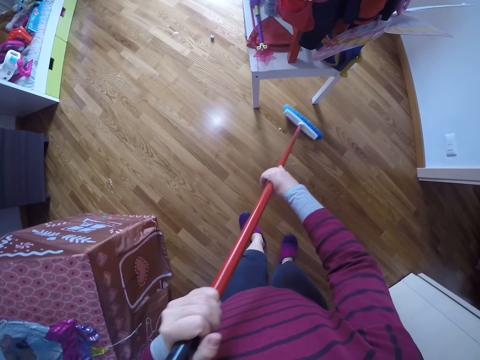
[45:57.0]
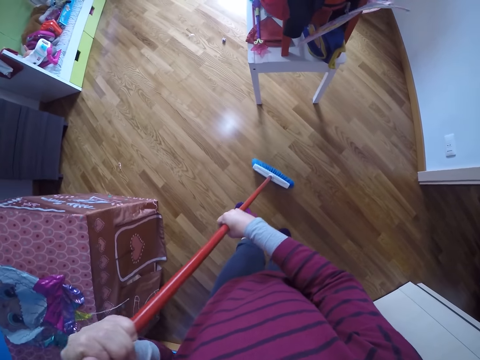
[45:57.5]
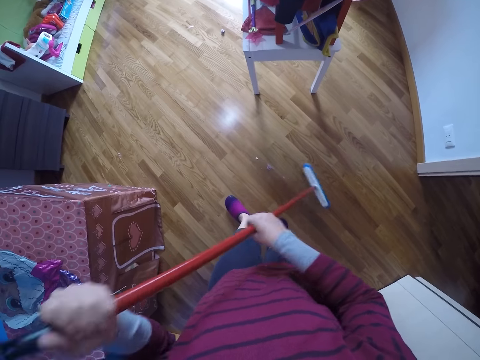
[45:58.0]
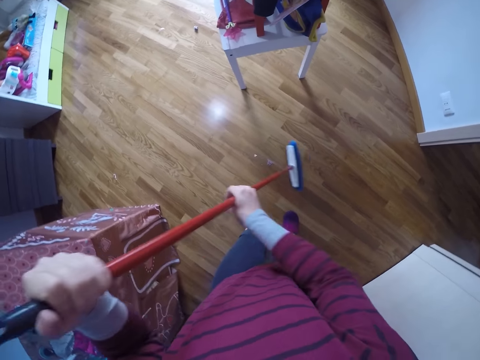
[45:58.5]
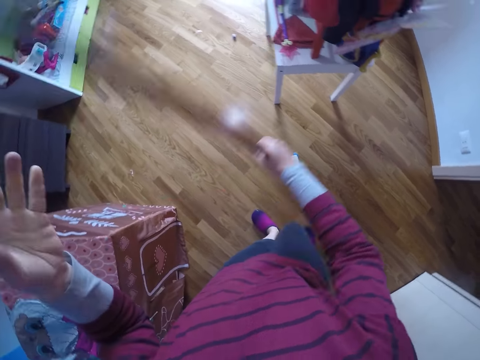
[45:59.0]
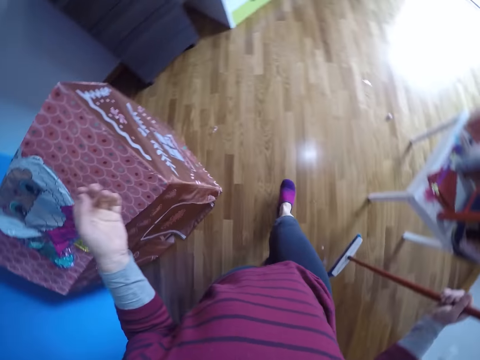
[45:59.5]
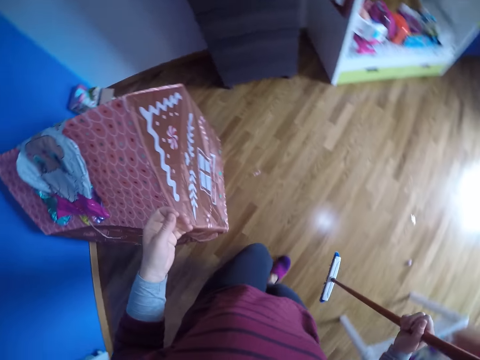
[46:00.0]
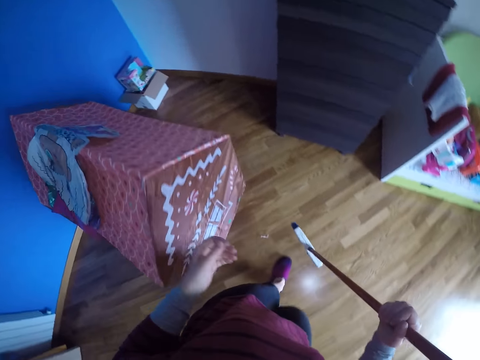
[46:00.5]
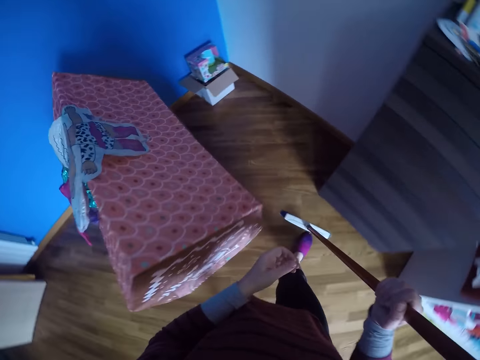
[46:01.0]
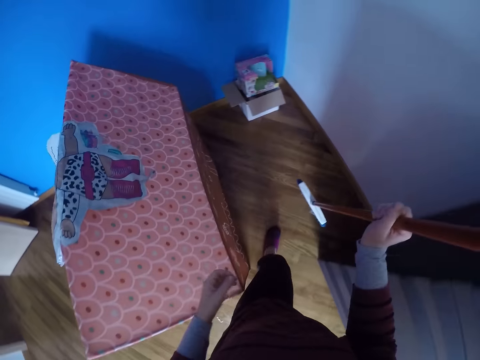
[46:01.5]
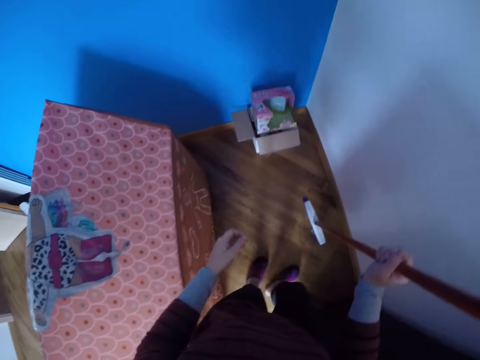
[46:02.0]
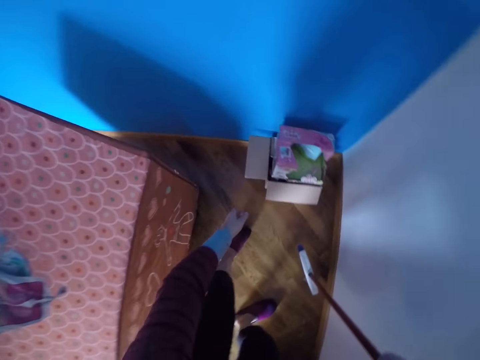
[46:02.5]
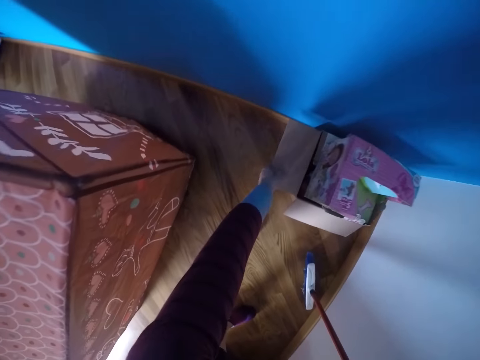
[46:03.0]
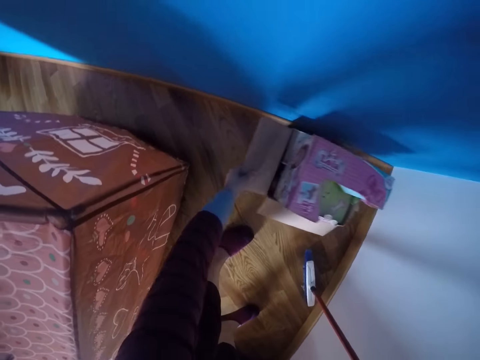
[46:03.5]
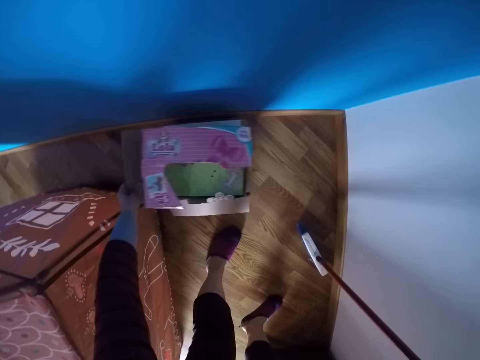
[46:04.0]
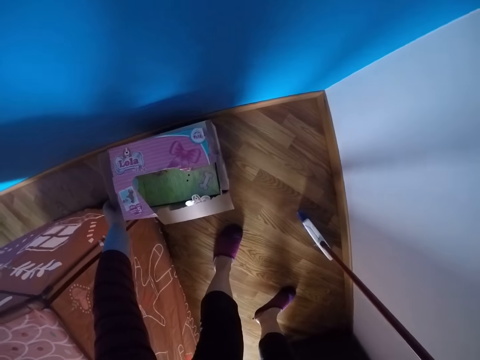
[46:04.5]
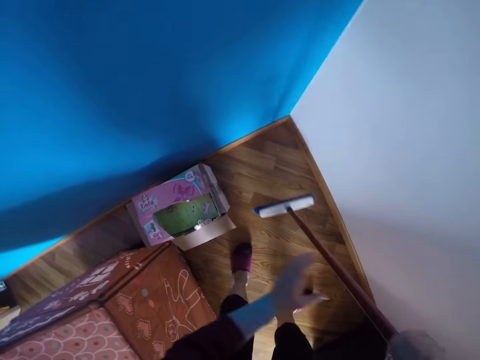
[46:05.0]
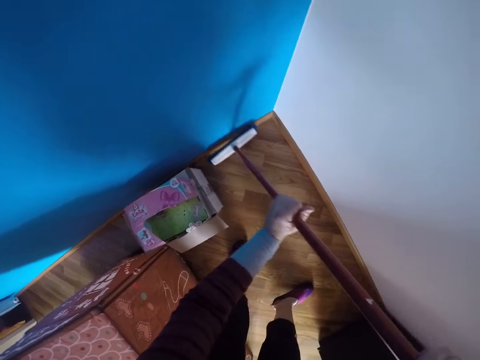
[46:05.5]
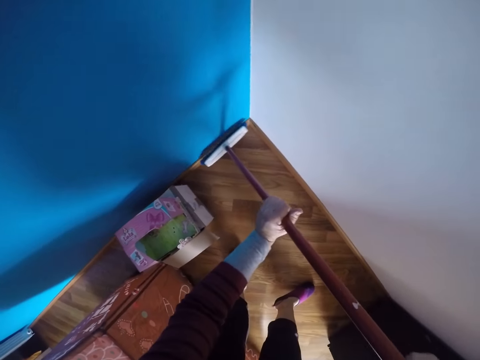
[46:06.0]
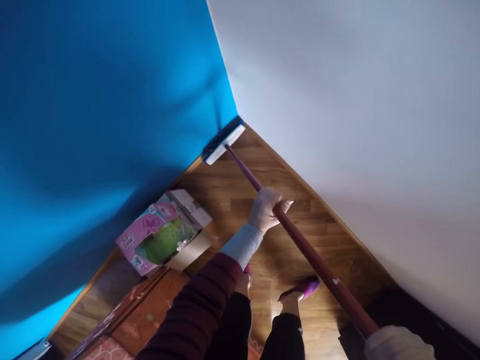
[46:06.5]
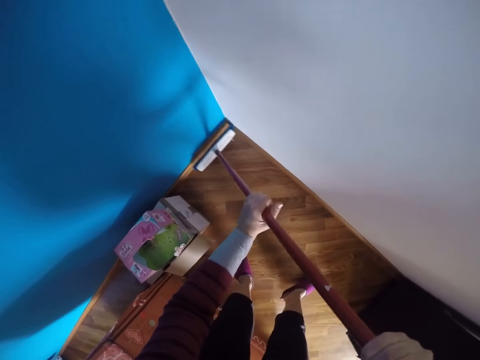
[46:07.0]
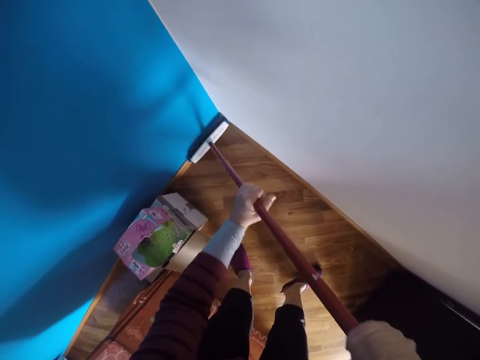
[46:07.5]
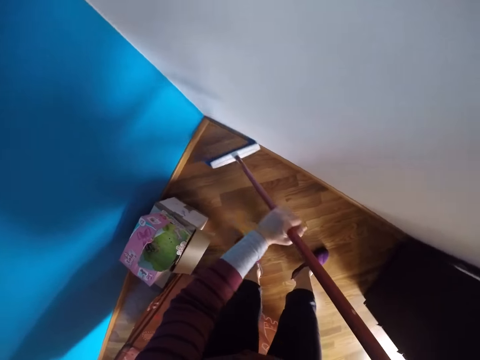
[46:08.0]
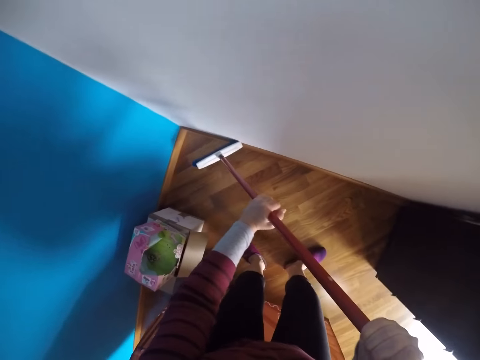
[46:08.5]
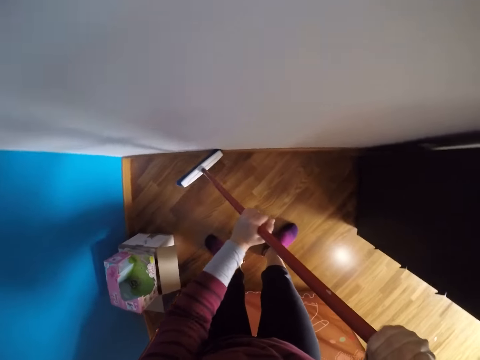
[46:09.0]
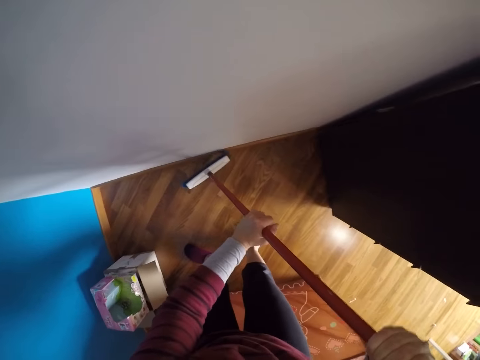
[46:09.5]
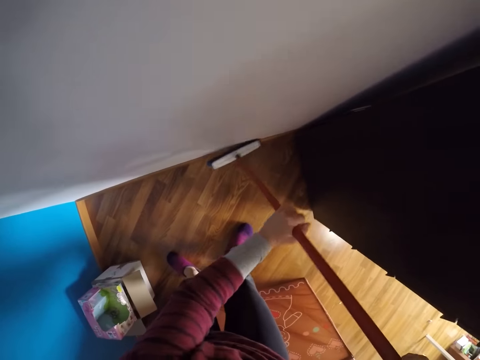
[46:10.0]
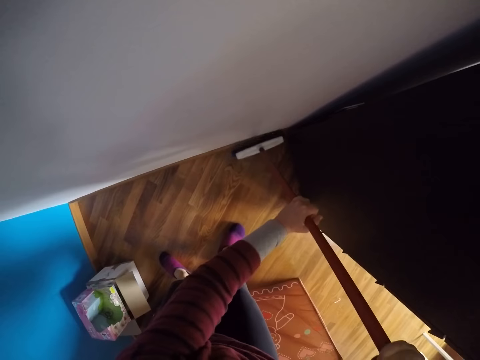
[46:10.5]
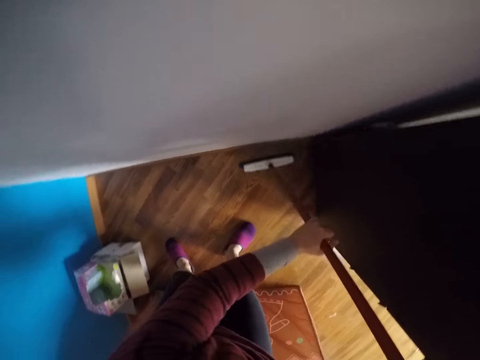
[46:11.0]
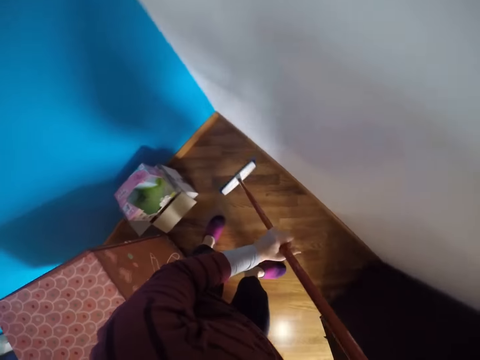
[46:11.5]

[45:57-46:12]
The camera wearer walks to a corner of the room. She bends downwards. She moves a stack of cartons on the floor sideways with her left hand. She sweeps the floor of the room with the floor brush or long handled broom in both hands.

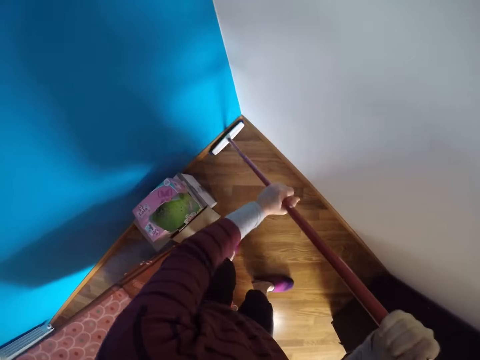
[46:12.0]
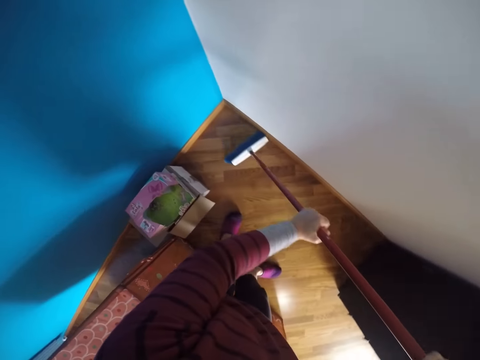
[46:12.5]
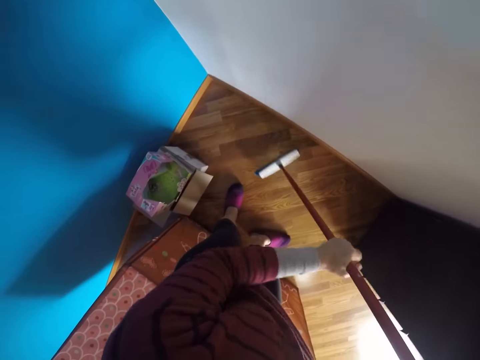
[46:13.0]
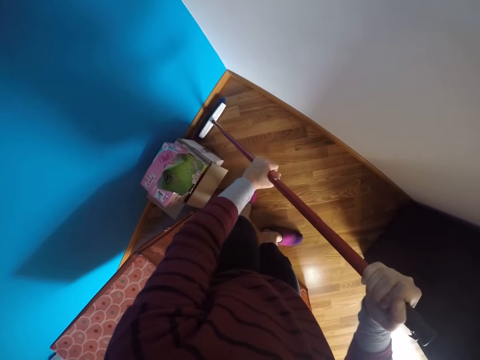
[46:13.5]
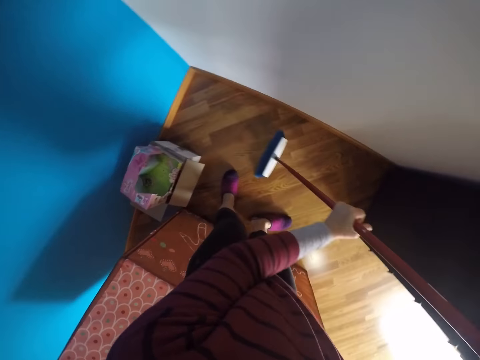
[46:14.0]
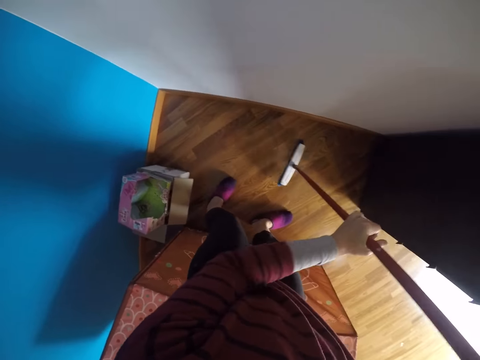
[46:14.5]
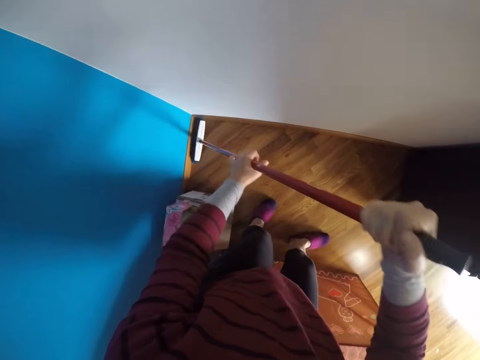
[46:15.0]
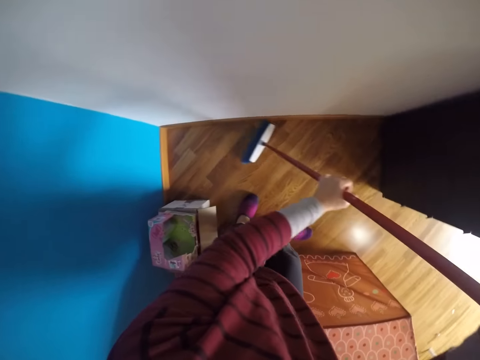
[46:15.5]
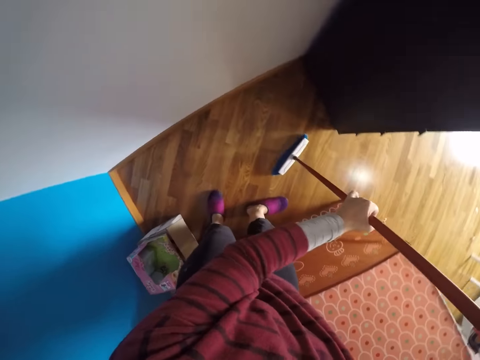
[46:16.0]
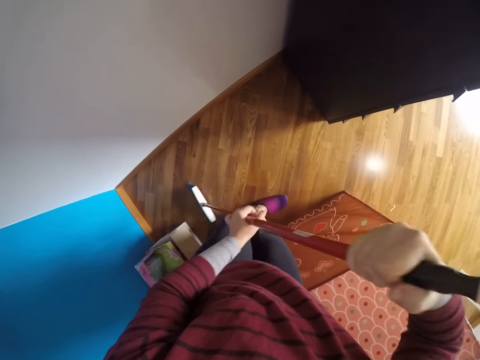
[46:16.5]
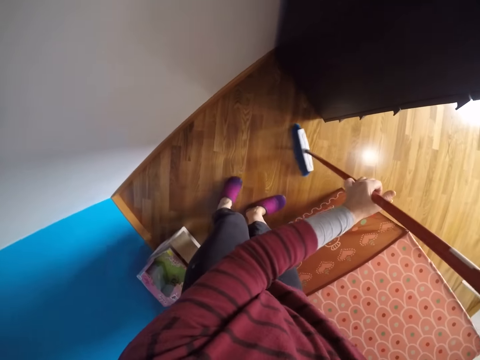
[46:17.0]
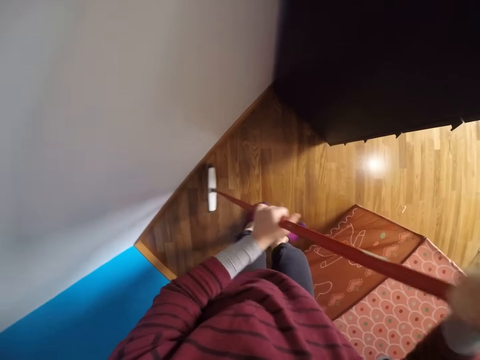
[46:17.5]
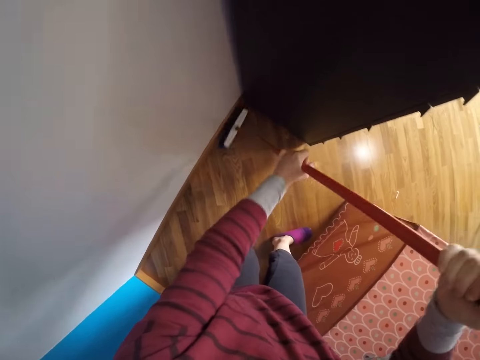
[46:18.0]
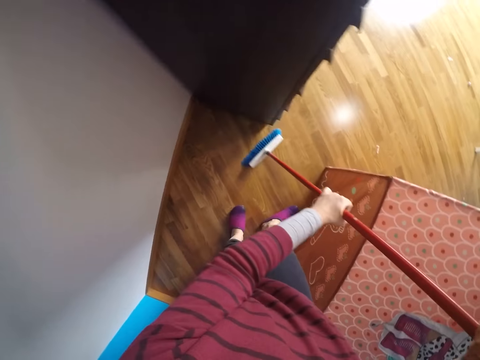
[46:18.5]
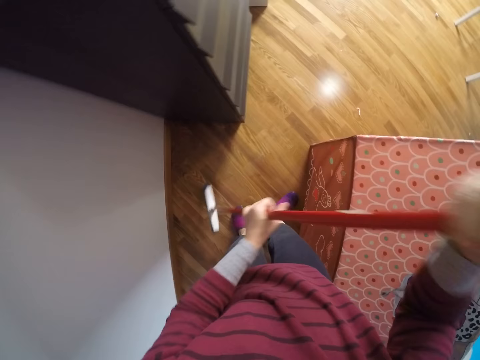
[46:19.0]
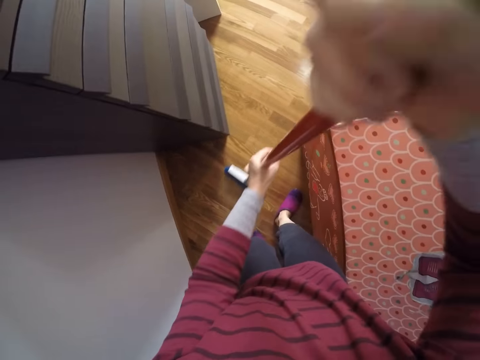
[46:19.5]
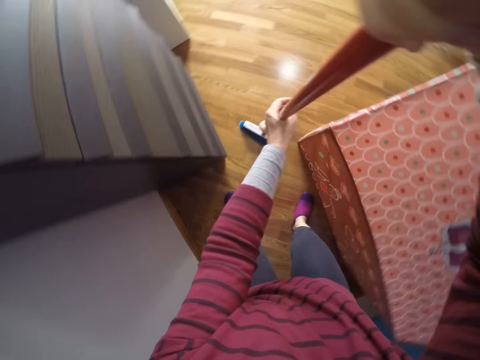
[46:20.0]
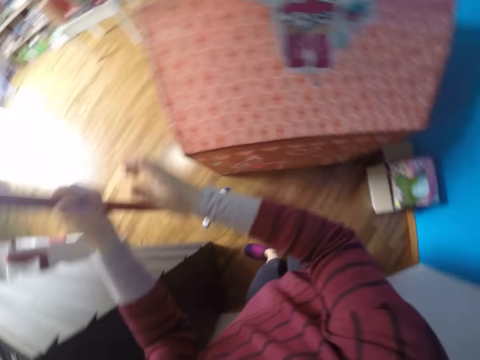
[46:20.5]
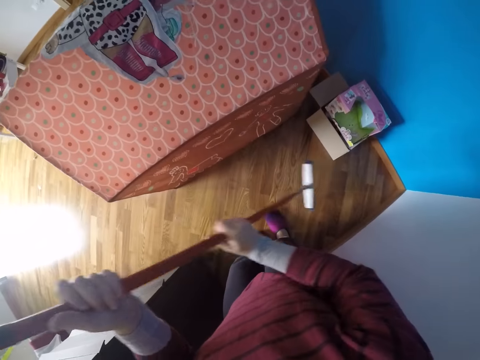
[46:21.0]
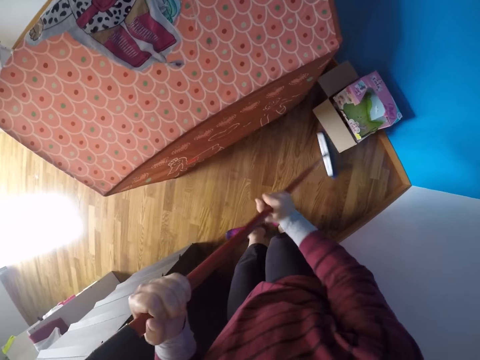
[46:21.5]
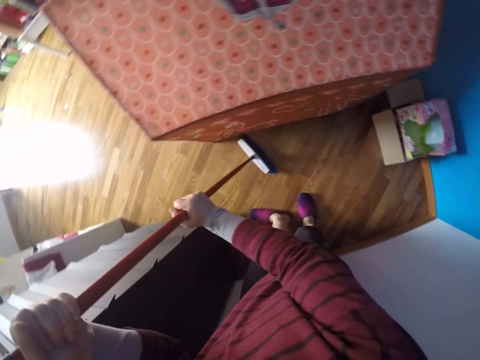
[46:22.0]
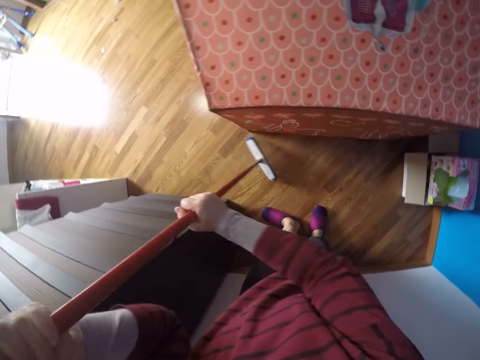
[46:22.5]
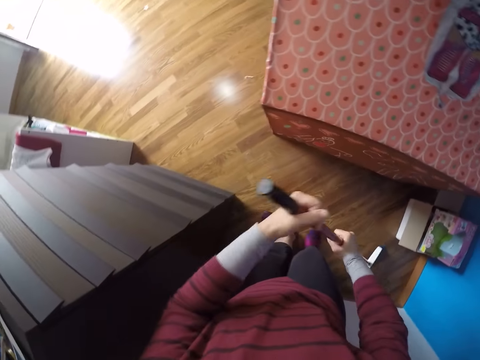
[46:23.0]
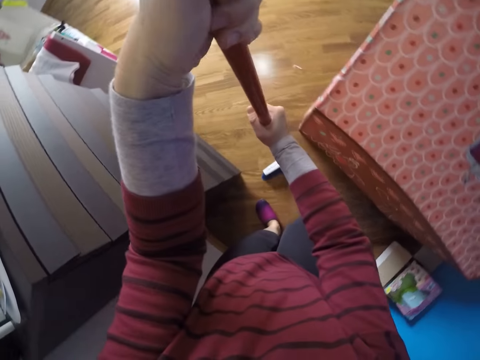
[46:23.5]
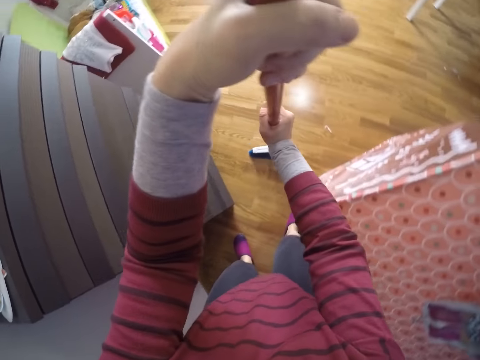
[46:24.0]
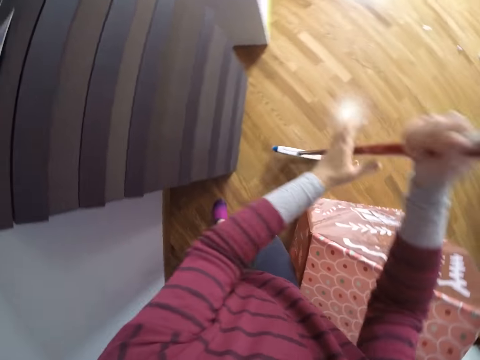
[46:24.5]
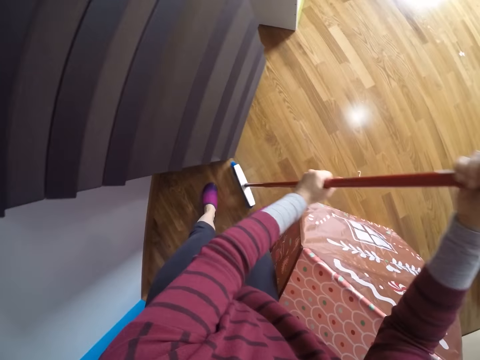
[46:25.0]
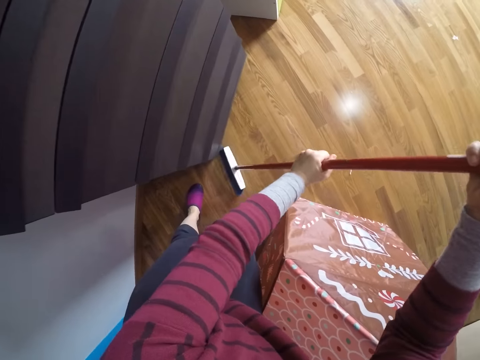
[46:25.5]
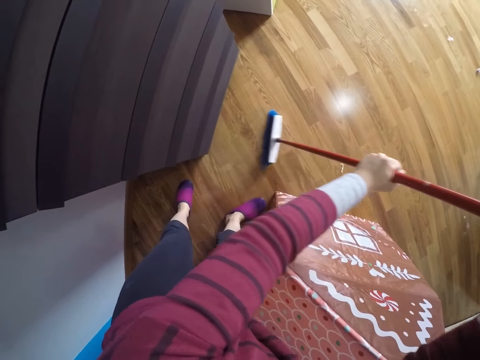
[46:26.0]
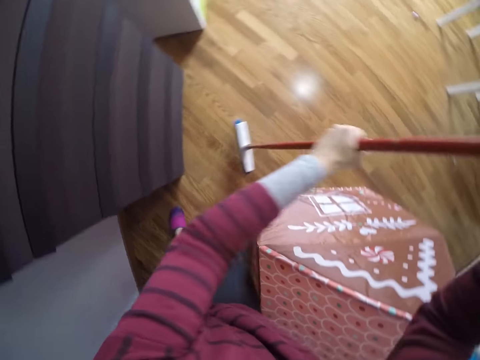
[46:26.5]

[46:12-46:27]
The camera wearer lifts the long handled broom. They turn around. They sweep the house with the long handled broom. They turn around. They sweep the house with the long handled broom.
